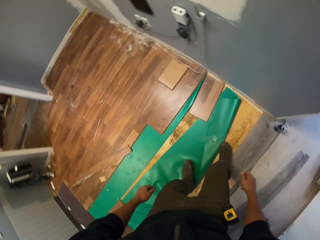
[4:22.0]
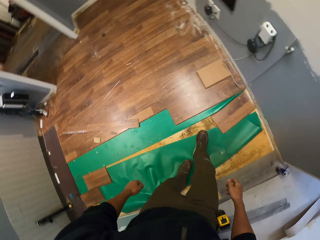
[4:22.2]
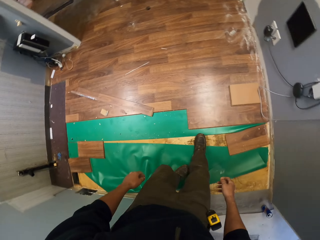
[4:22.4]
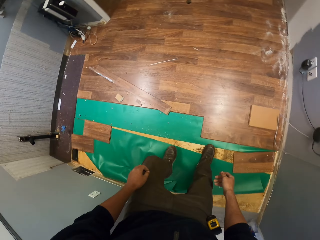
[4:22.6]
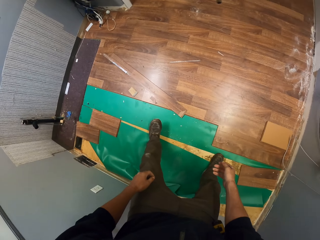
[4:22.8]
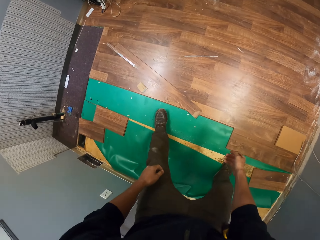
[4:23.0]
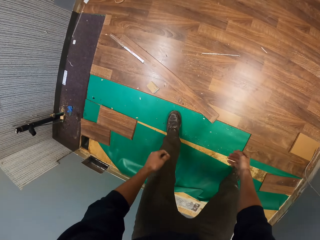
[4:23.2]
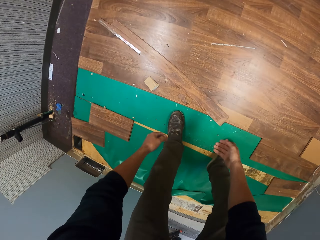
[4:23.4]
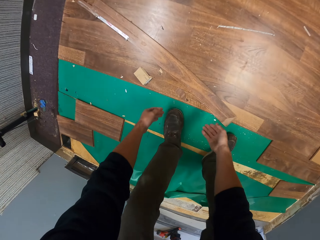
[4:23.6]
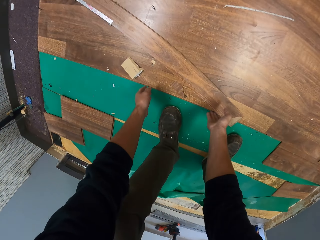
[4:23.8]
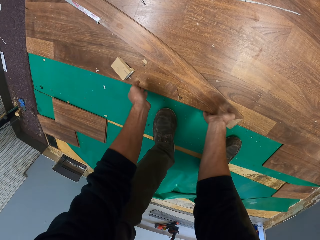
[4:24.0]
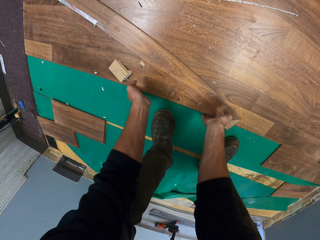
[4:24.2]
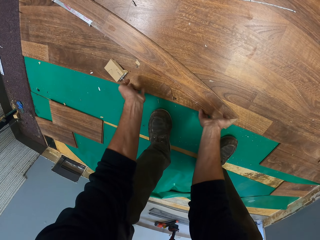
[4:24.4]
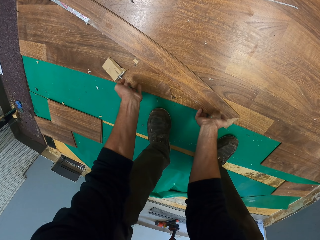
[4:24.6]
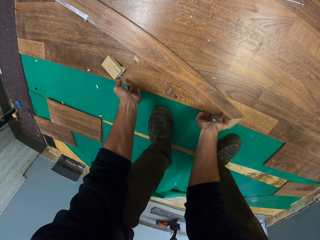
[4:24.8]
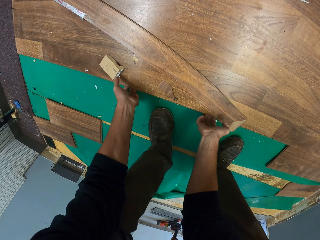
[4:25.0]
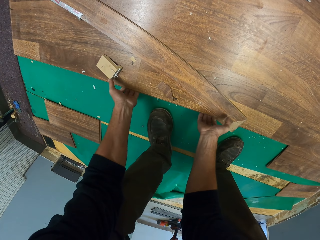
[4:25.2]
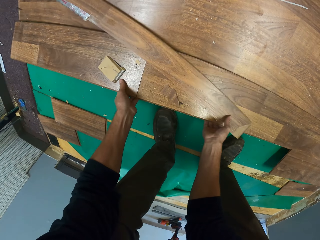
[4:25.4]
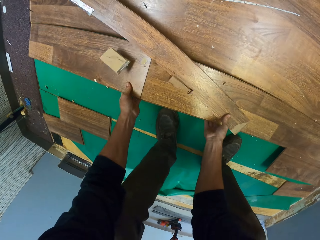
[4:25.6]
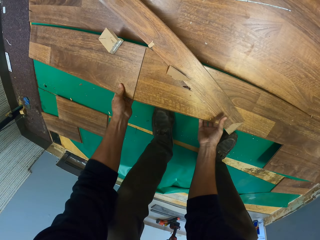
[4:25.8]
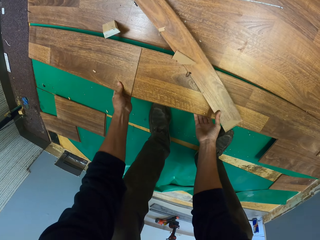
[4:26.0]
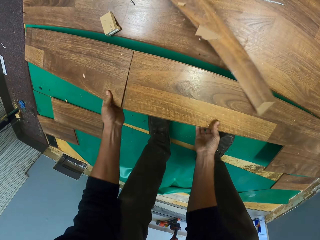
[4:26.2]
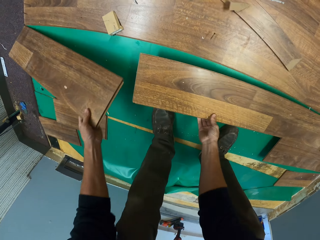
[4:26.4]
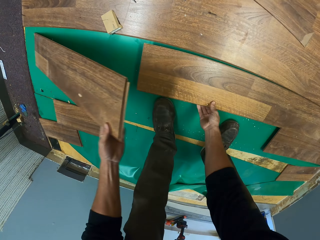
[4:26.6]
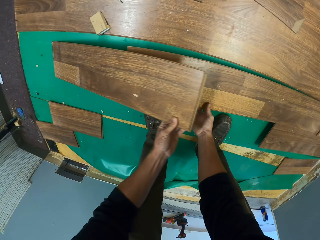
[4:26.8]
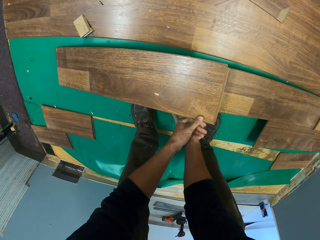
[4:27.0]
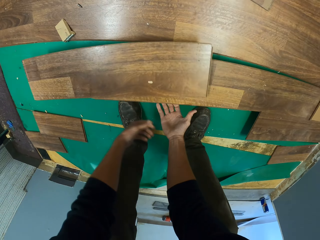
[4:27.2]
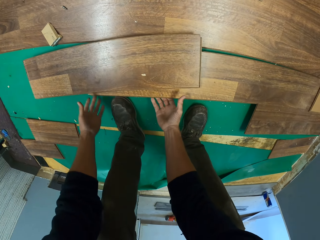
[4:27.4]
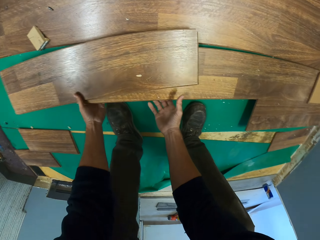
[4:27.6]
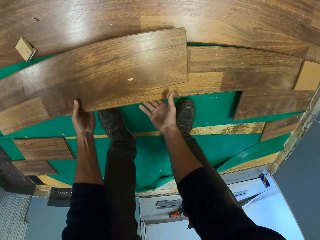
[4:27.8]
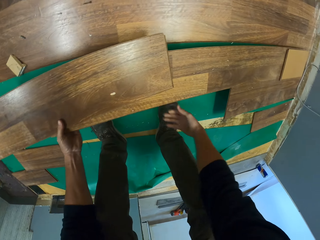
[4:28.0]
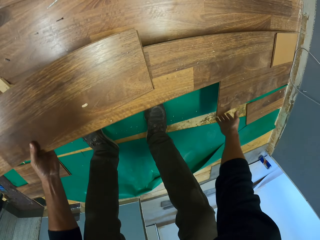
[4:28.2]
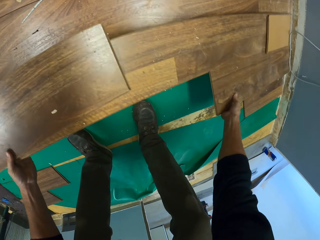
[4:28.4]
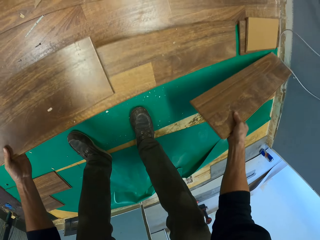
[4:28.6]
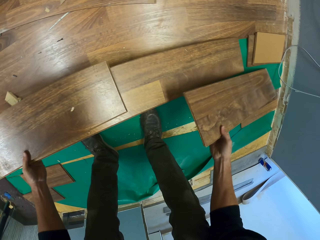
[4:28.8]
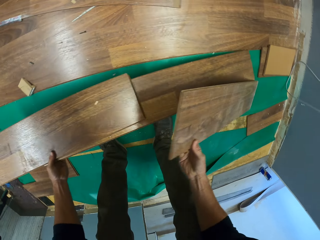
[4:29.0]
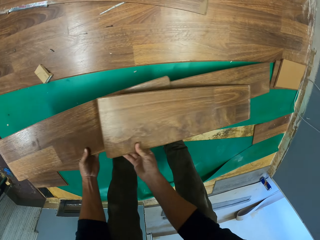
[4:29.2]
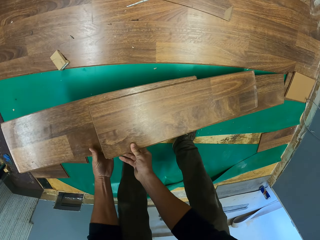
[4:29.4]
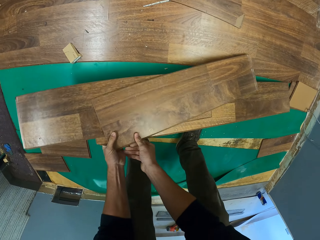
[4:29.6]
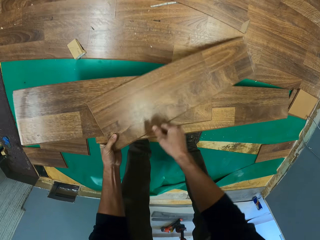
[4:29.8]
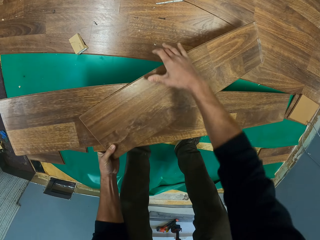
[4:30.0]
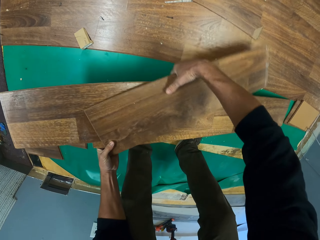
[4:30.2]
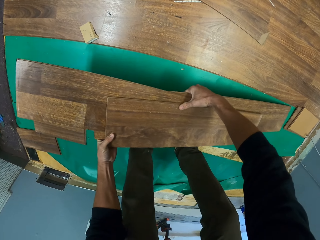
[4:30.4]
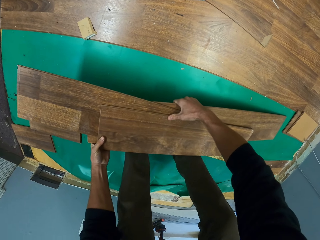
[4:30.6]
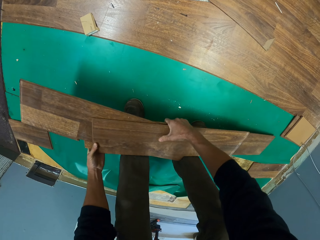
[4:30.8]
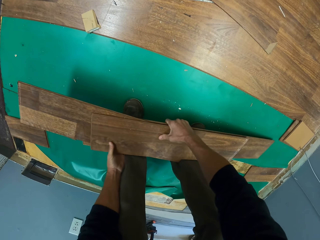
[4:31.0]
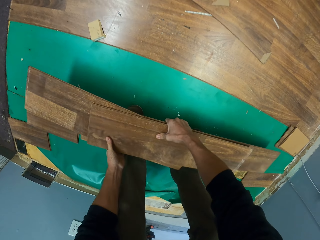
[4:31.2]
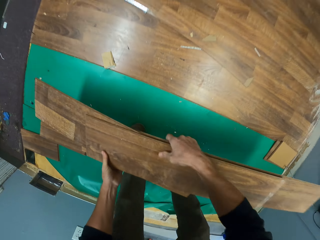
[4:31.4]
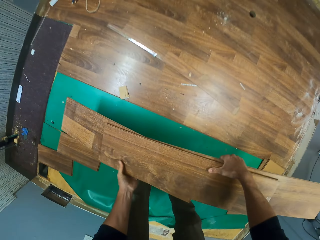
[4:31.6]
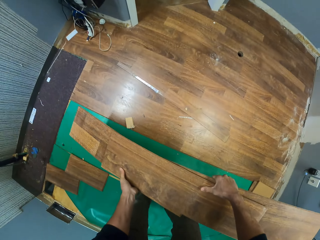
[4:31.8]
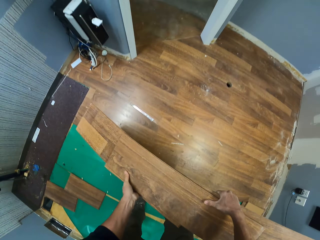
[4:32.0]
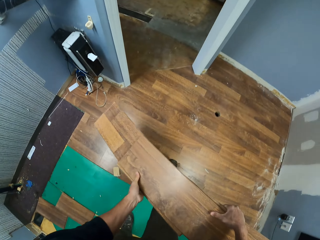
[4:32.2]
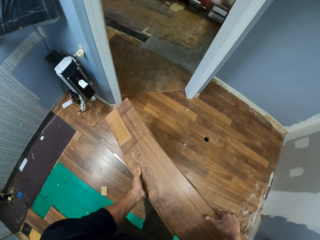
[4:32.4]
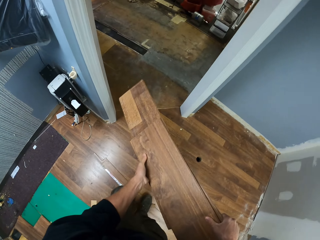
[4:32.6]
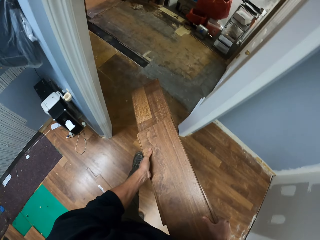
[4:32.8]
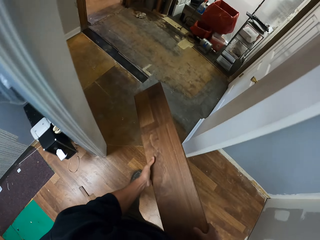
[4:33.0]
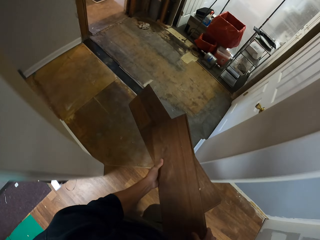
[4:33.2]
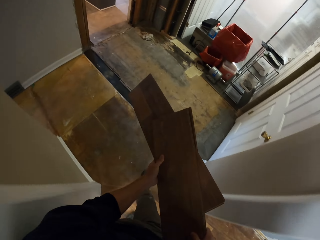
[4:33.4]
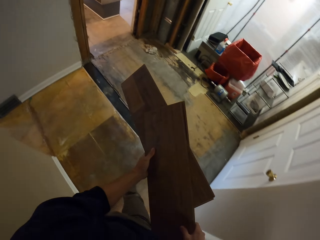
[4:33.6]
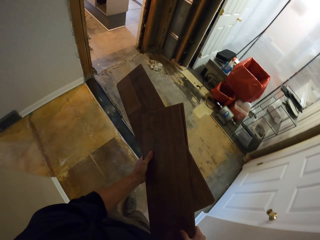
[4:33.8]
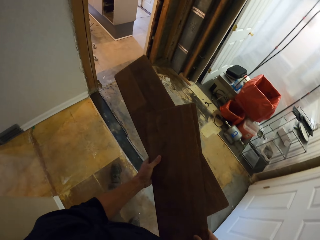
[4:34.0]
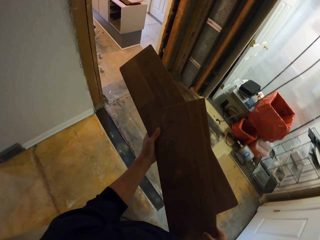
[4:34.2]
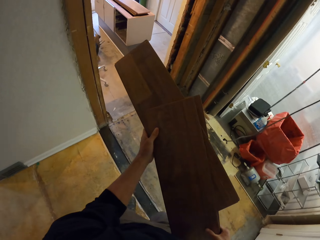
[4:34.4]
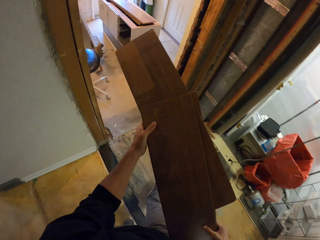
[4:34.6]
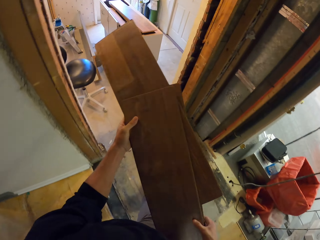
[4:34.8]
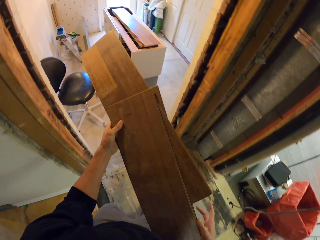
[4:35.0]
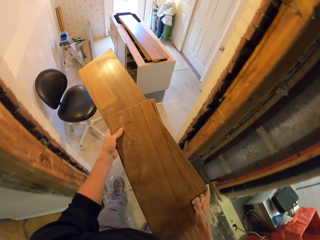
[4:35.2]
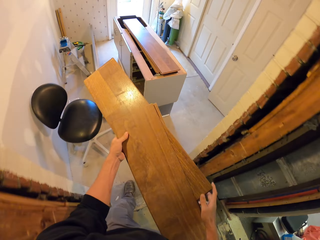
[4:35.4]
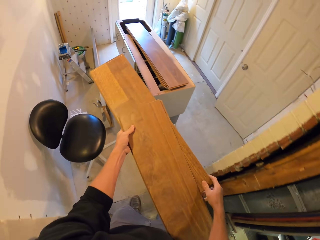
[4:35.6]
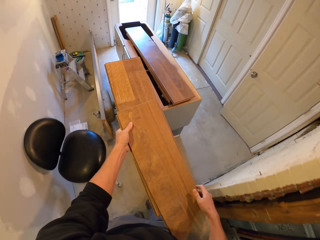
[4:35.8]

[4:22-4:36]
The camera wearer removes the plywood planks from the floor. They walk.

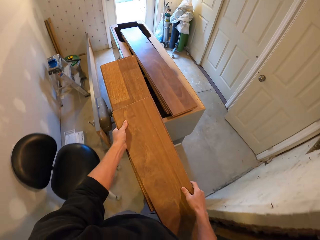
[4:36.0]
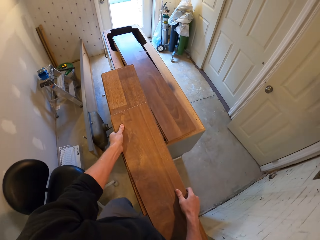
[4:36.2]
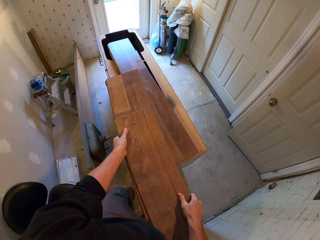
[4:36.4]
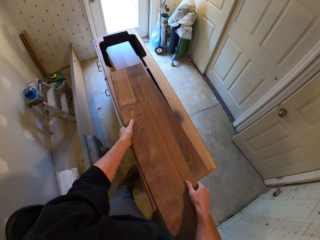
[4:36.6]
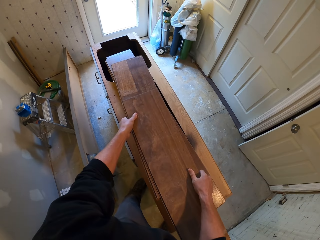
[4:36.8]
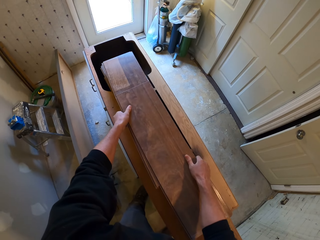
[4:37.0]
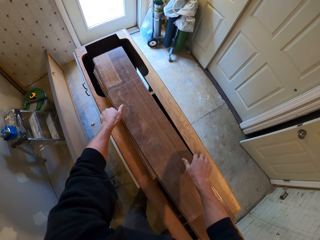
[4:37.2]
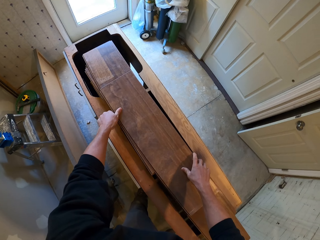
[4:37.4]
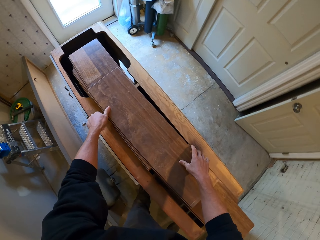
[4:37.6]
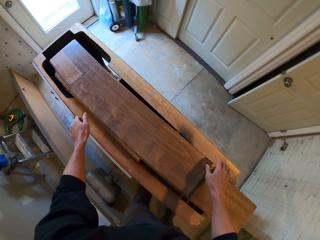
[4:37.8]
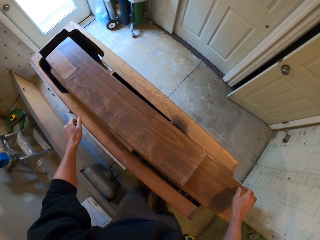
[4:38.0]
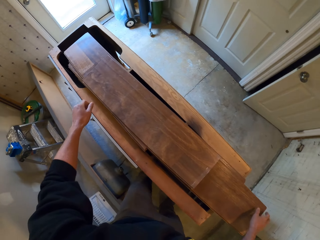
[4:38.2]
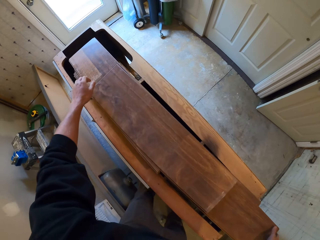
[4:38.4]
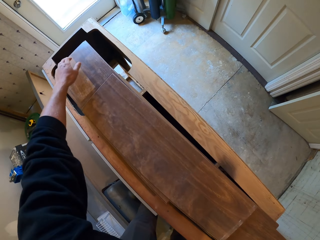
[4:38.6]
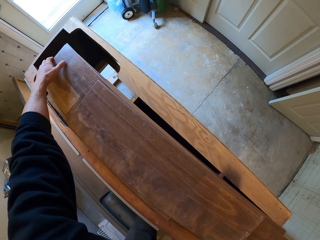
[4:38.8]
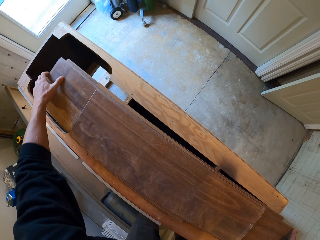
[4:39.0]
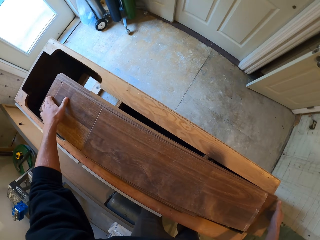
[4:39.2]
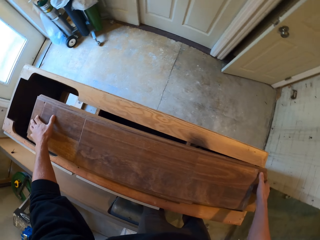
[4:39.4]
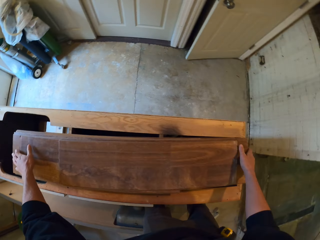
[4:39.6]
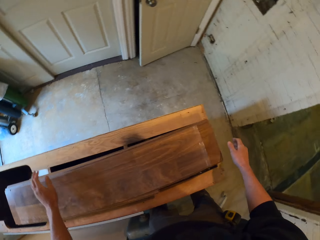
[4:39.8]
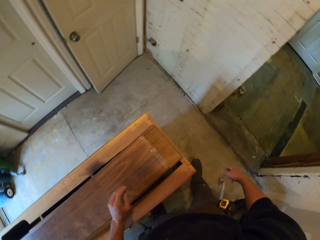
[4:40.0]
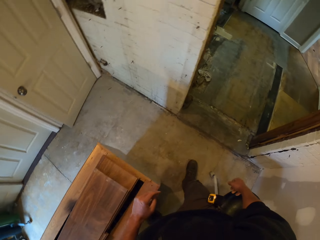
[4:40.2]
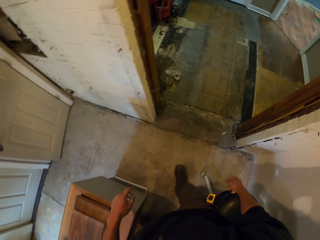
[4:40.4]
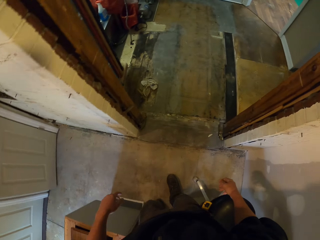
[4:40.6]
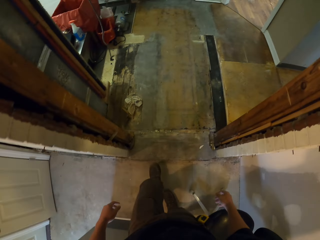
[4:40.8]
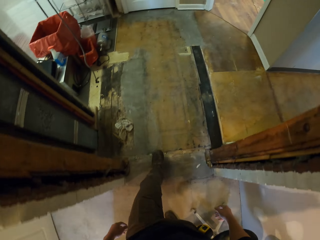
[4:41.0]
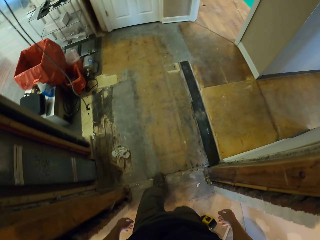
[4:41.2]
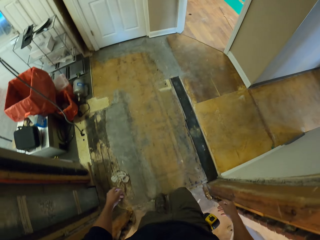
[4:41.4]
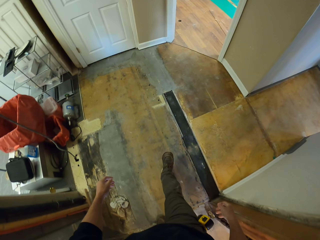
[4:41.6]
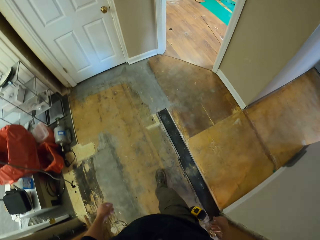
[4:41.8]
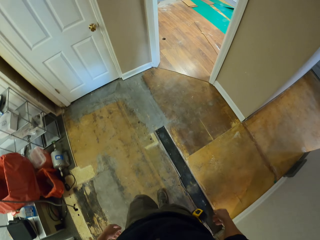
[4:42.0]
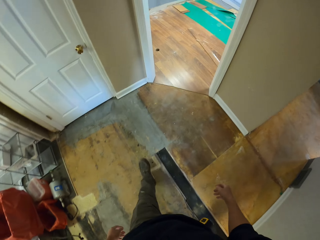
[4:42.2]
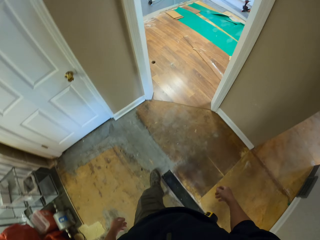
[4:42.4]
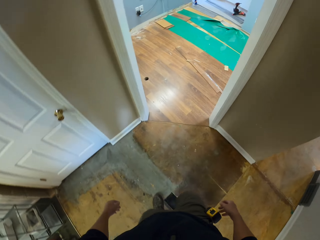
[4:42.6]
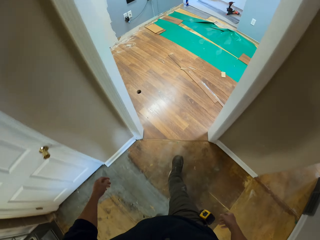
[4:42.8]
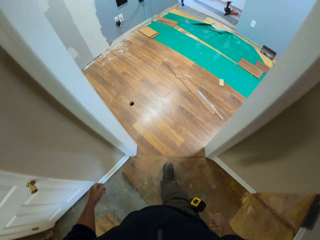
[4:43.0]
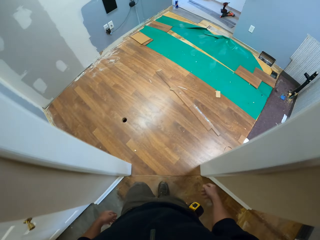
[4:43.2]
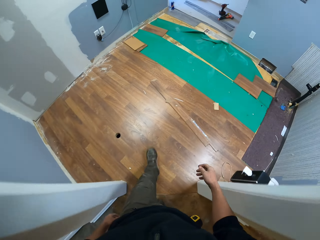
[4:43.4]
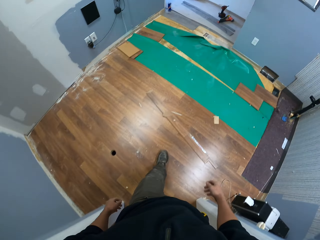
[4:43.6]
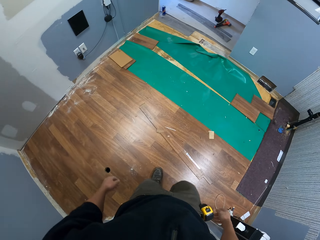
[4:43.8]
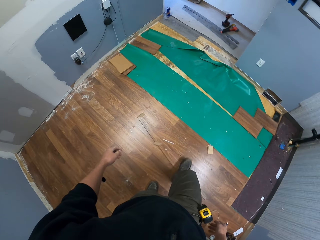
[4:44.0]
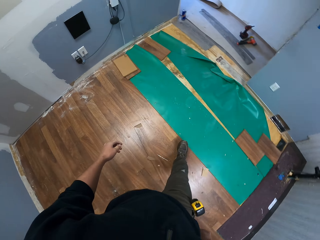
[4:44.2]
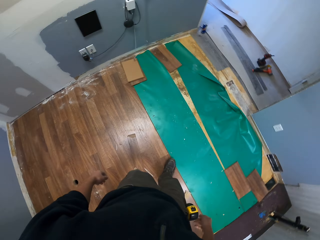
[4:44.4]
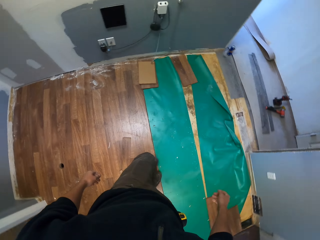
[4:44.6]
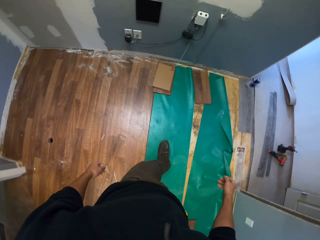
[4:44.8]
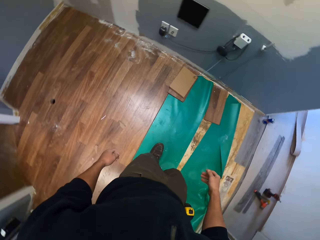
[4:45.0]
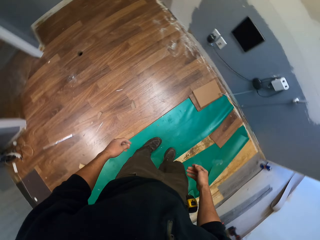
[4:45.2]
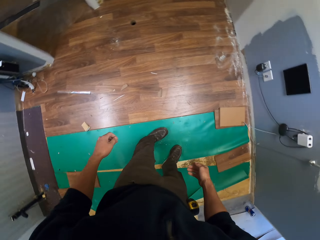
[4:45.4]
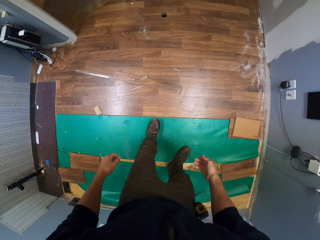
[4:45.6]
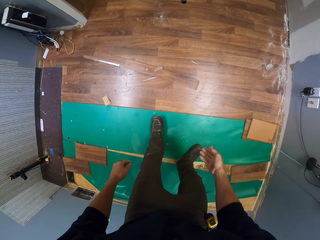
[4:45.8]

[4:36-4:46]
The camera wearer puts the plywood planks on the cabinet. They pull the plywood planks and walk.
